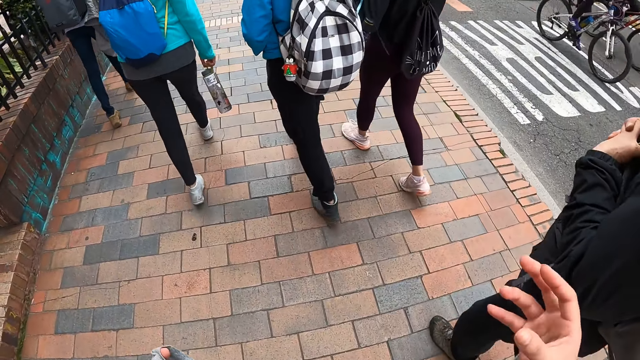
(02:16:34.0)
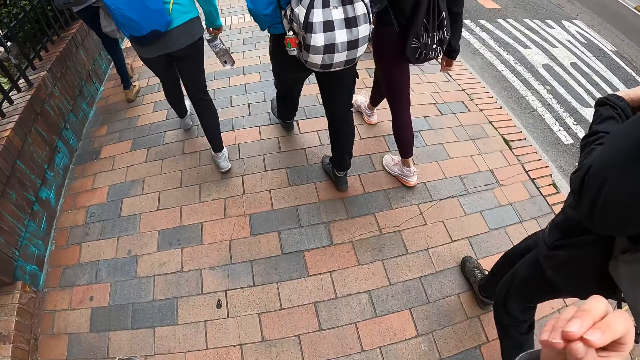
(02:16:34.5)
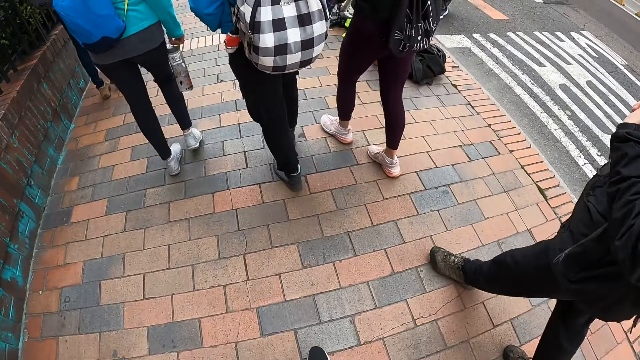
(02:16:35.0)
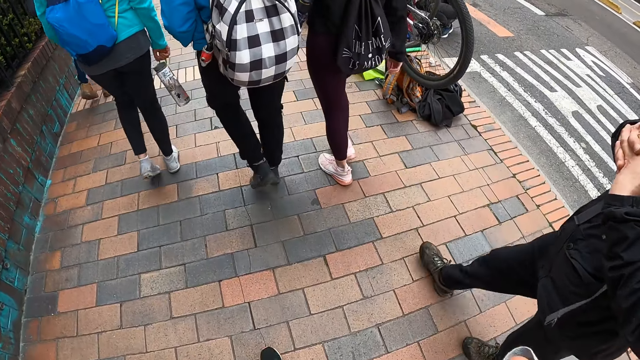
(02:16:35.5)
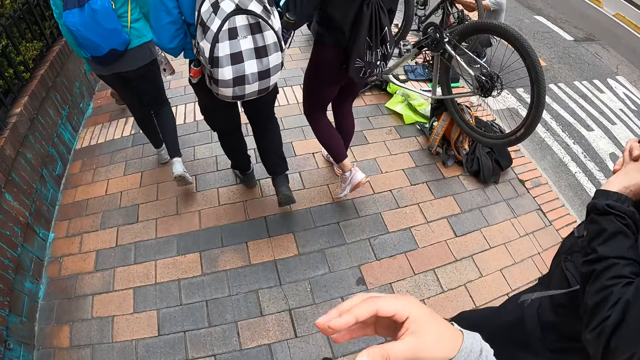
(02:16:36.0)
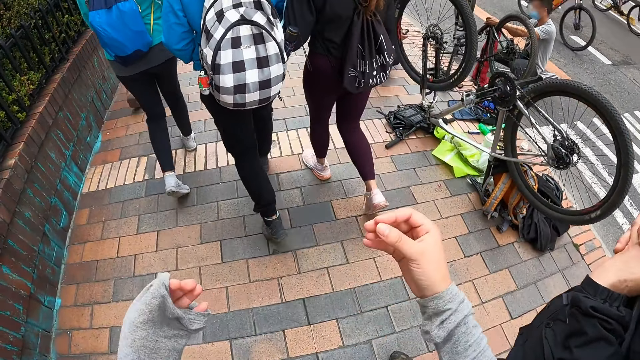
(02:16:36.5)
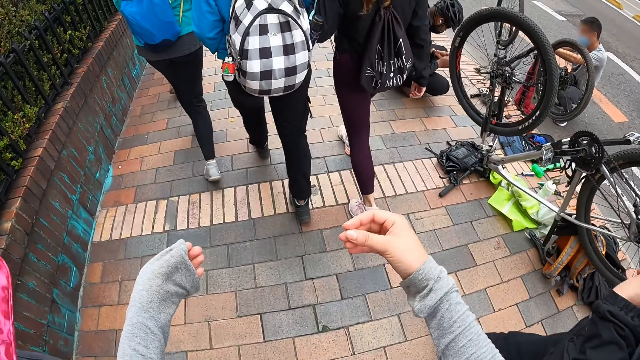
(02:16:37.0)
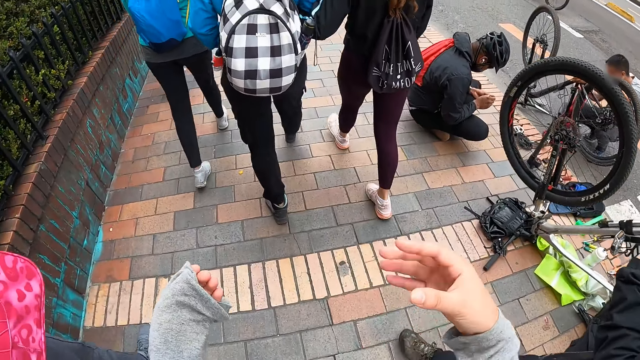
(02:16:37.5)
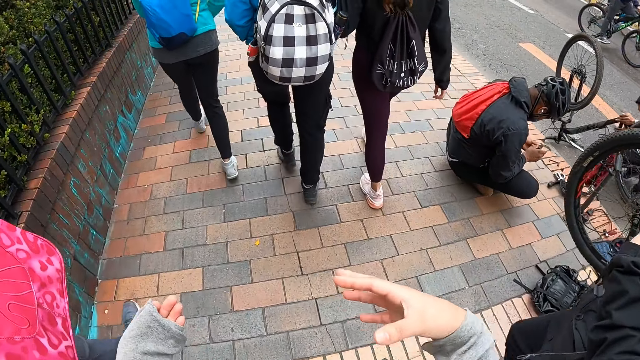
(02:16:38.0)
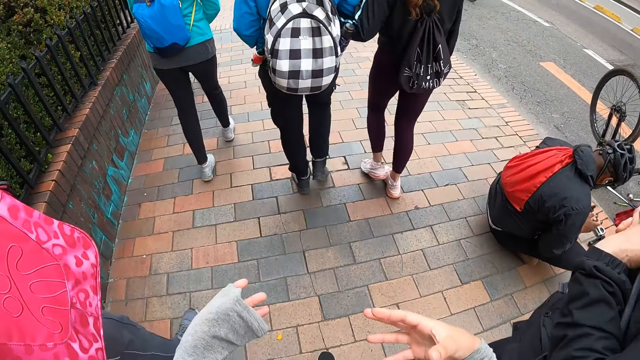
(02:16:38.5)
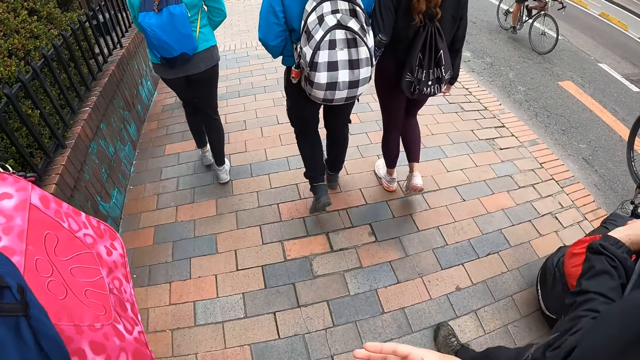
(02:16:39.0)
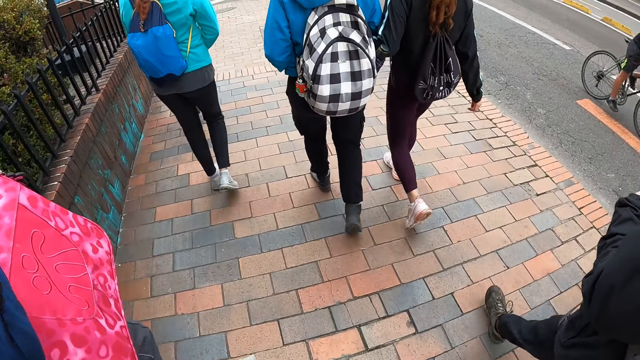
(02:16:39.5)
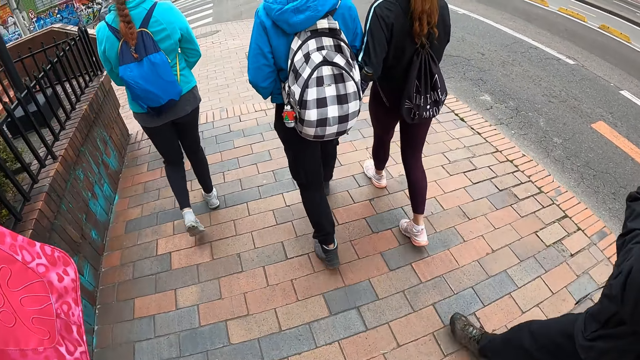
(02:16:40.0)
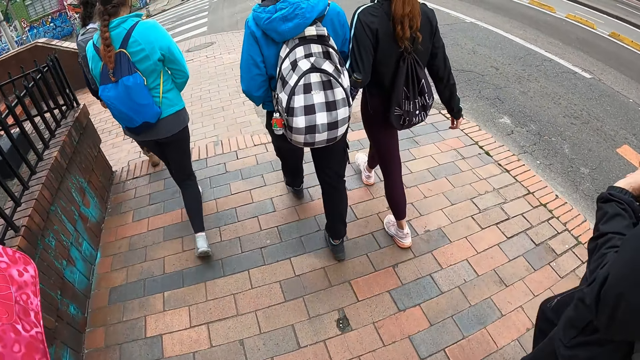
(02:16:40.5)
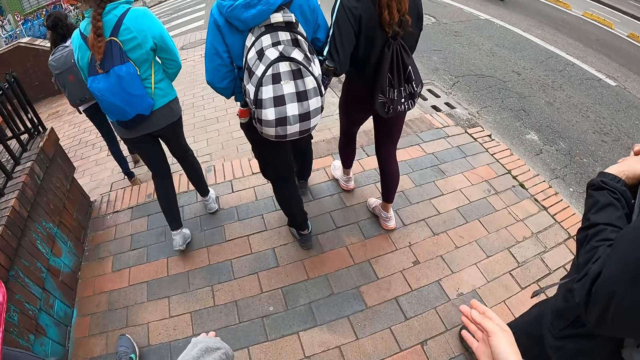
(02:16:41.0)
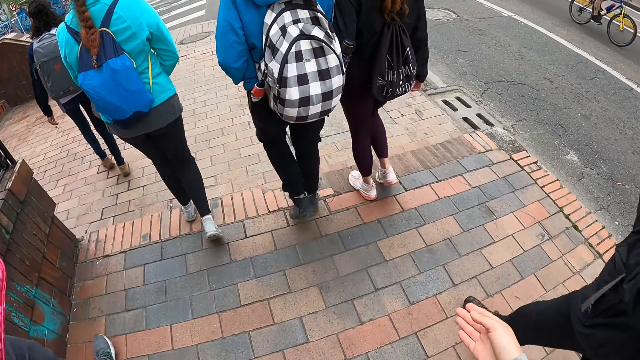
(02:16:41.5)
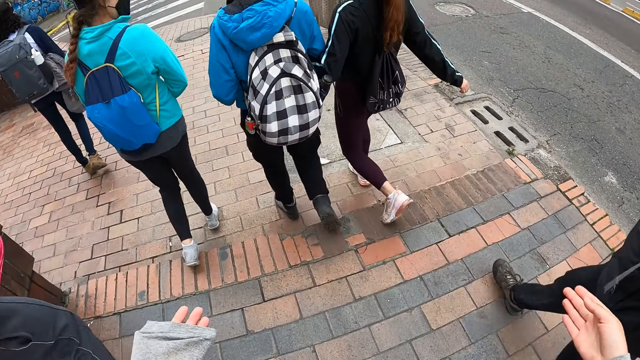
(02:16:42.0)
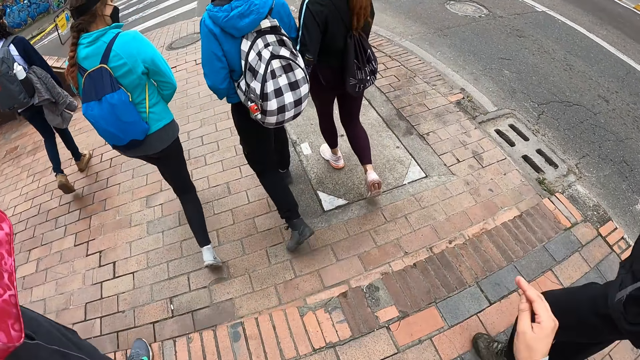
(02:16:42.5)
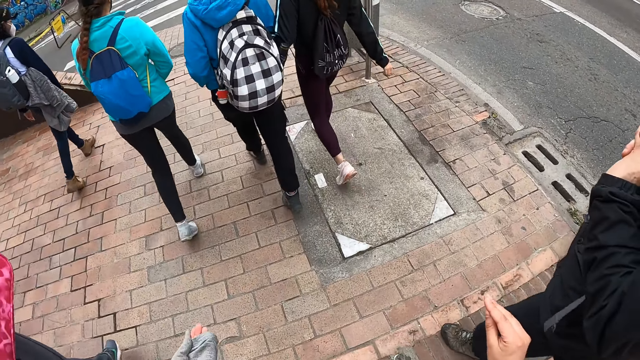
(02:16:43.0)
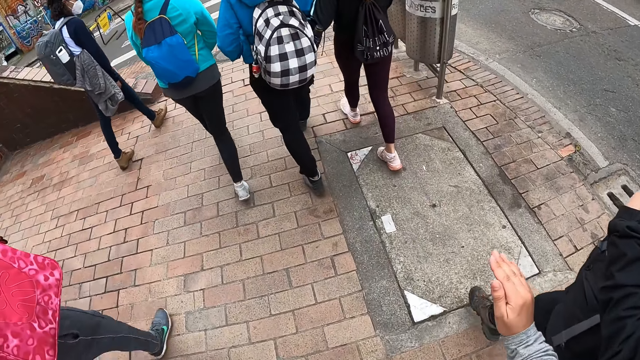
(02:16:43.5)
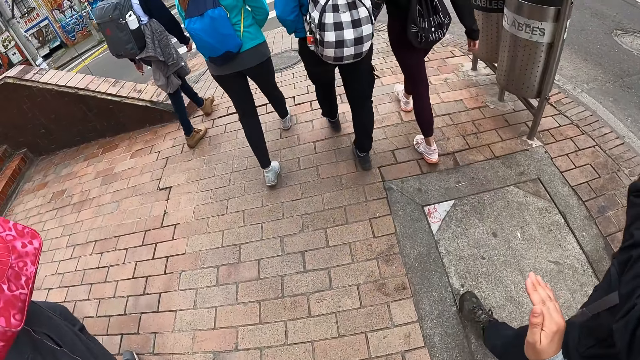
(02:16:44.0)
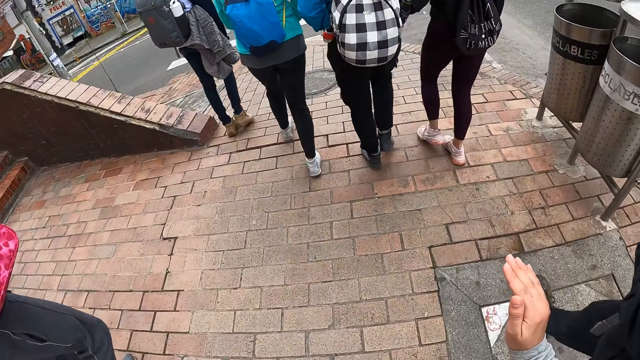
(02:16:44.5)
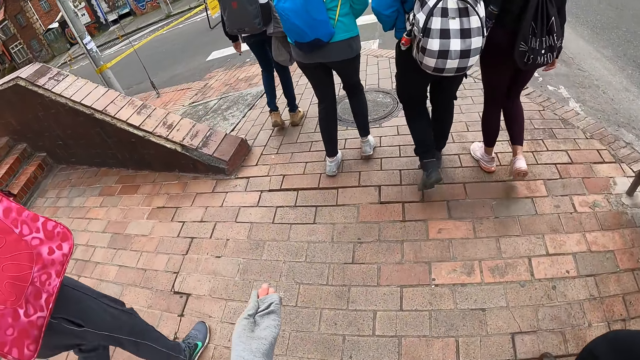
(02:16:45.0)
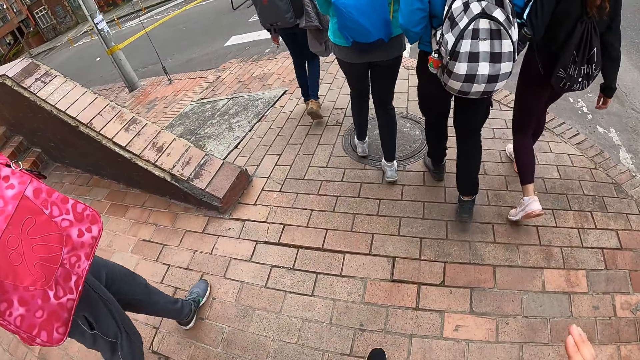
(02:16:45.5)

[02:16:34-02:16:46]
The camera wearer moves both hands. They walk along the sidewalk. They move both hands. They move the right hand.

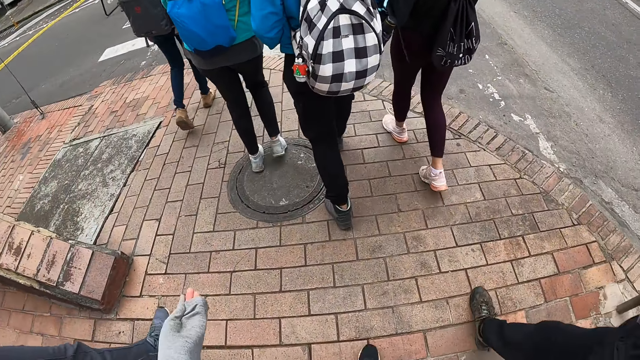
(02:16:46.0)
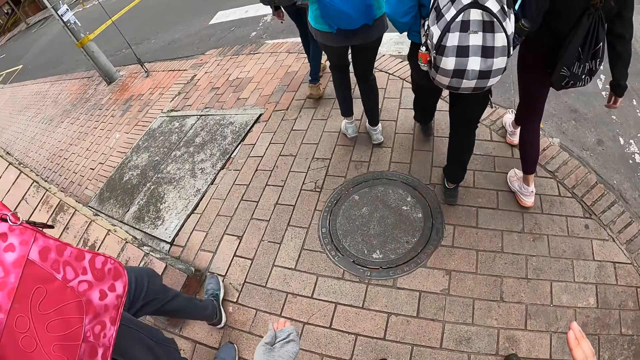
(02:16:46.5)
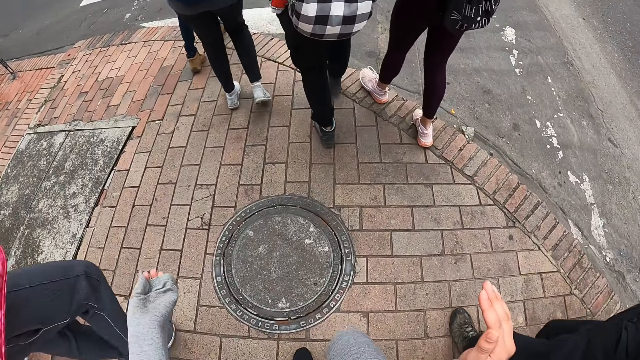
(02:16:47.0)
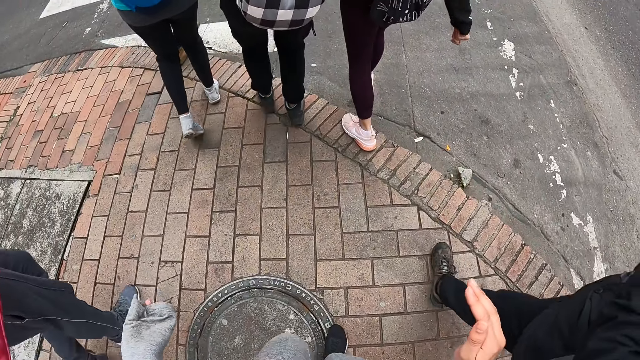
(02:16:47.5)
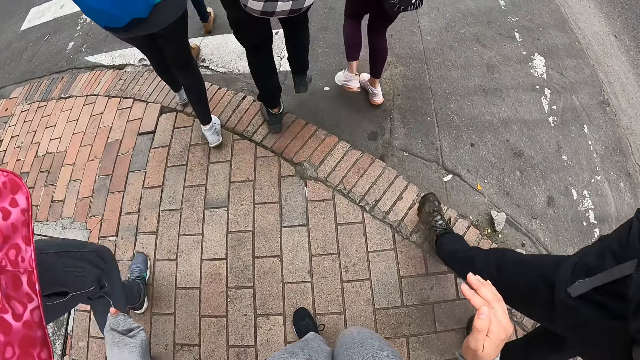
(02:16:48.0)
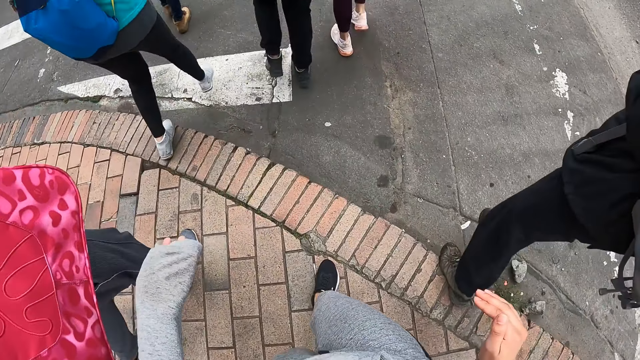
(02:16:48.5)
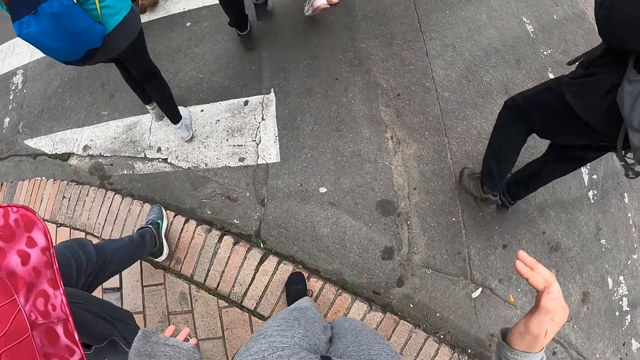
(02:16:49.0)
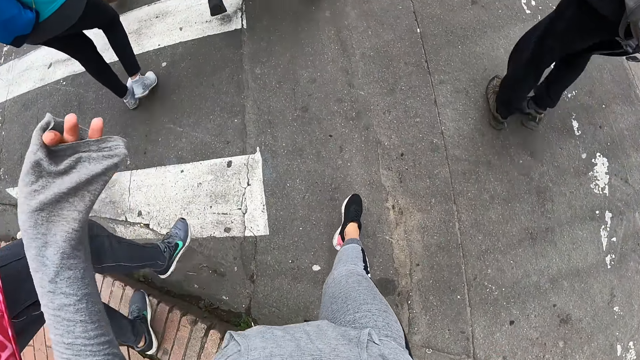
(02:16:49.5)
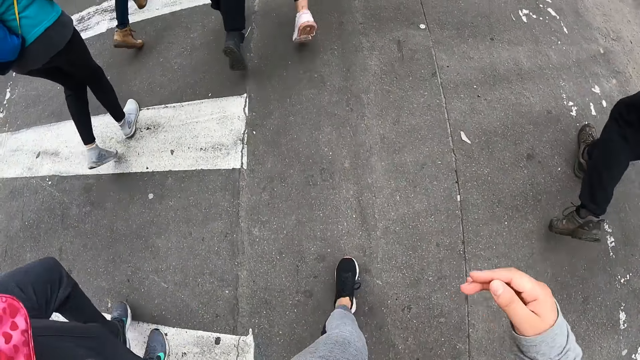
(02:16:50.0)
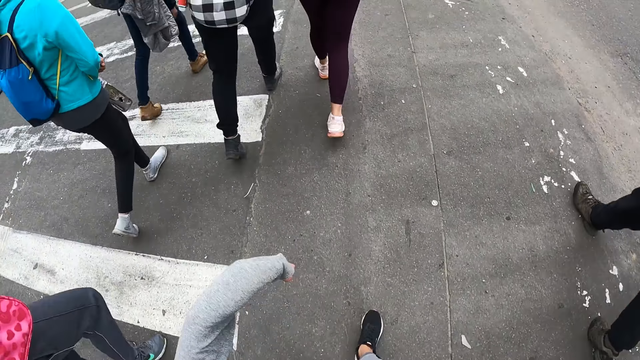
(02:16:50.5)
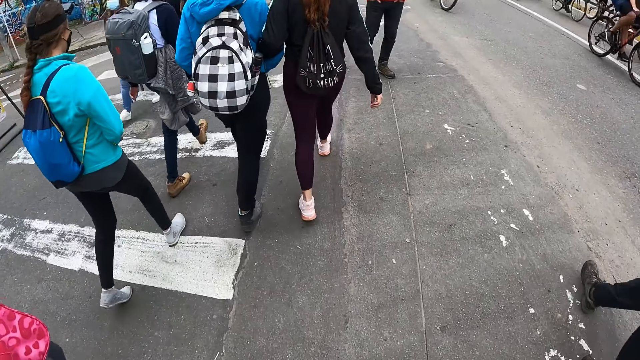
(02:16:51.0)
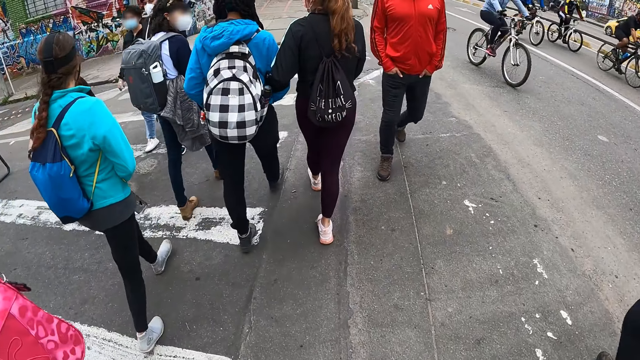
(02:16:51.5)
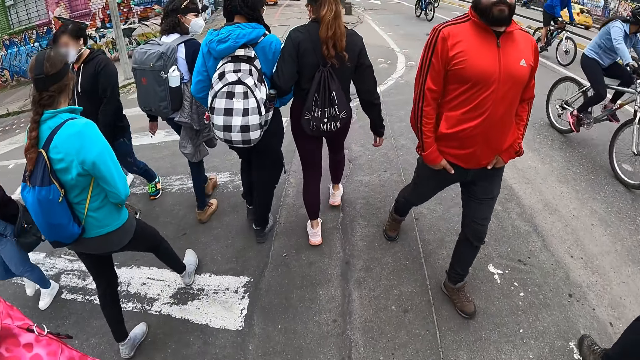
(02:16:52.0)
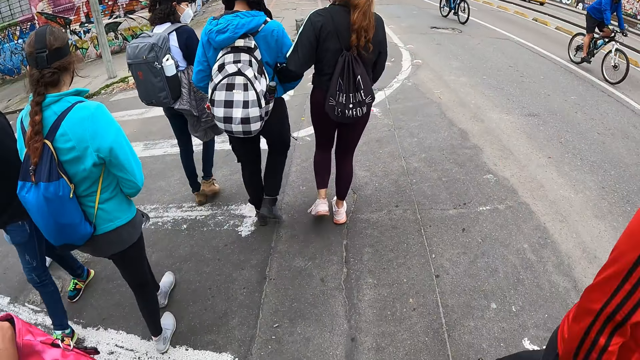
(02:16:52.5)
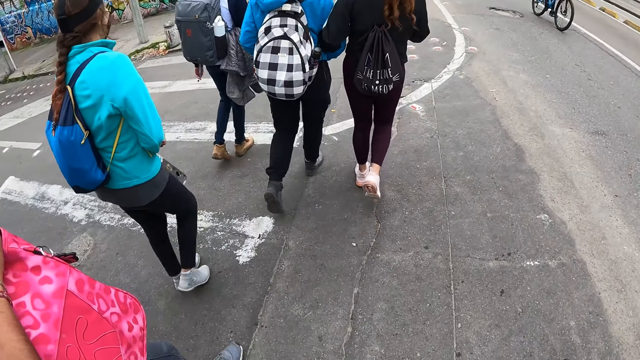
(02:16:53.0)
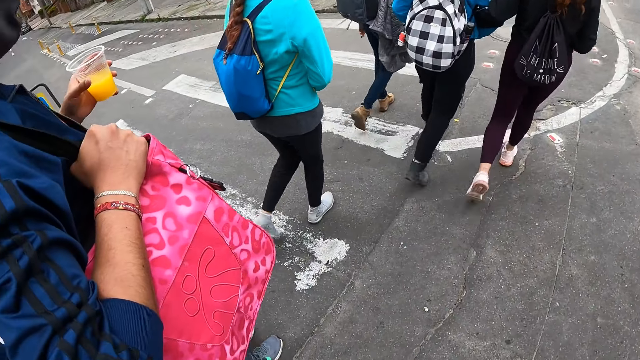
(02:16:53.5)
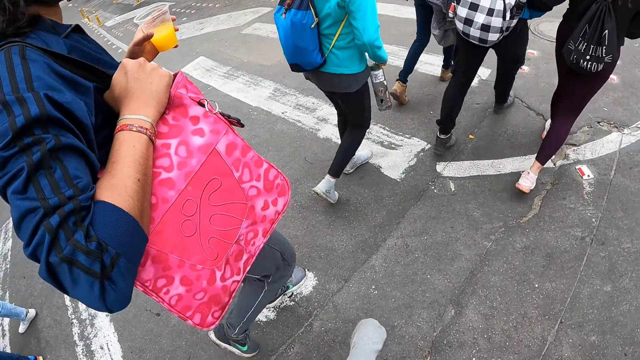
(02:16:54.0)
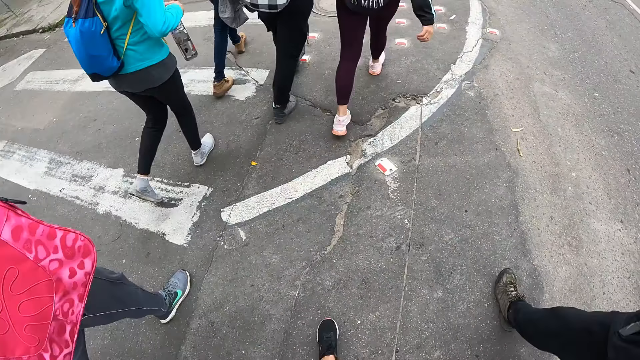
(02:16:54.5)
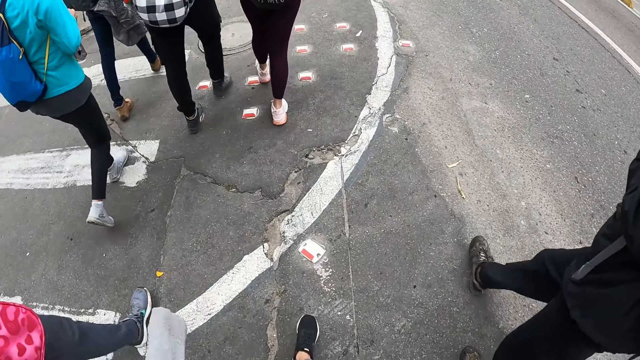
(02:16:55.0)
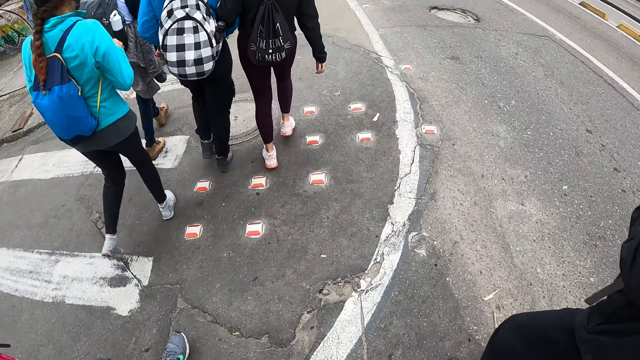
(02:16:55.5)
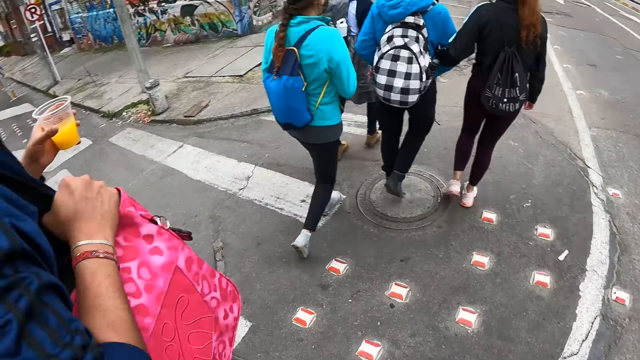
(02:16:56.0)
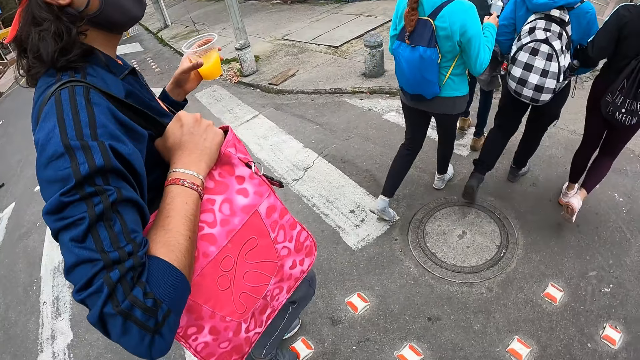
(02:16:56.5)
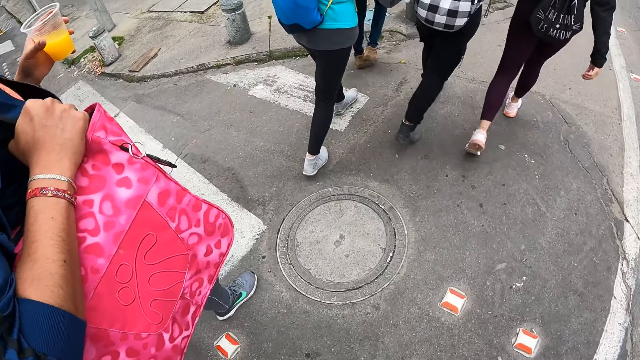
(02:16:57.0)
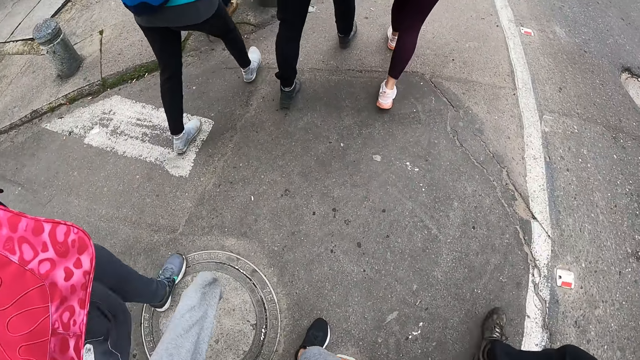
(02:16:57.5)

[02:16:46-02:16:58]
The camera wearer moves both hands. They walk on the road. They turn aside. A woman holds a cup of juice in her left hand.
